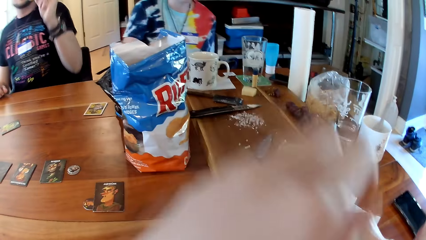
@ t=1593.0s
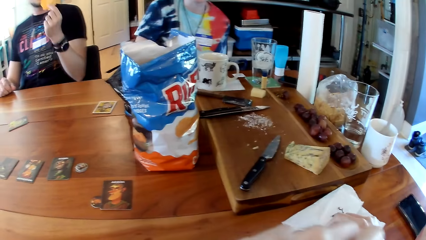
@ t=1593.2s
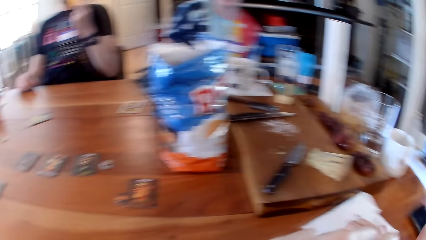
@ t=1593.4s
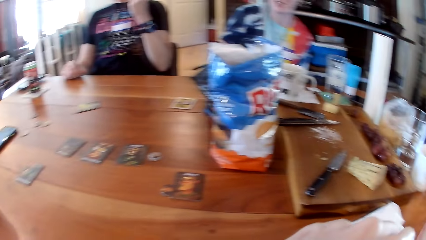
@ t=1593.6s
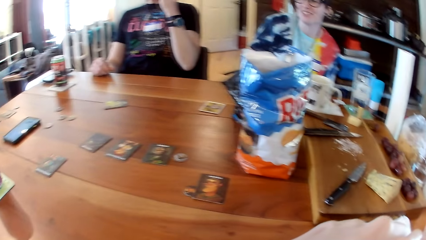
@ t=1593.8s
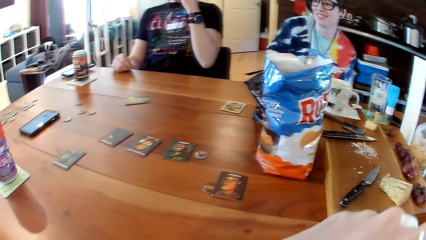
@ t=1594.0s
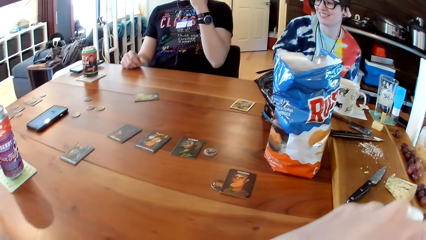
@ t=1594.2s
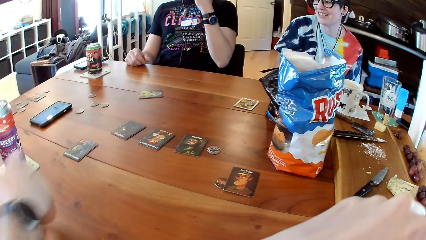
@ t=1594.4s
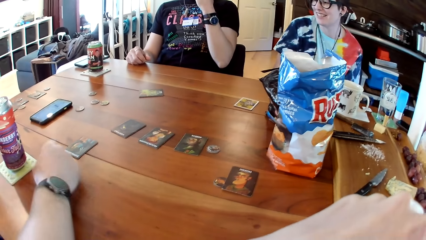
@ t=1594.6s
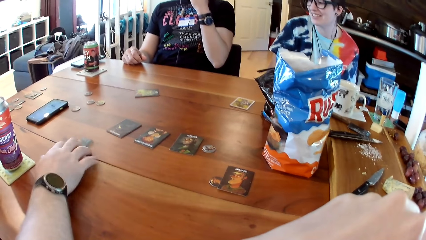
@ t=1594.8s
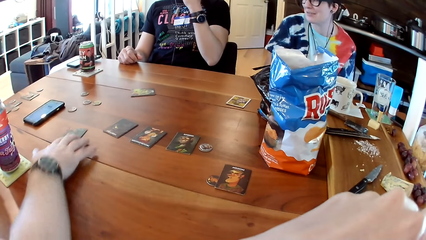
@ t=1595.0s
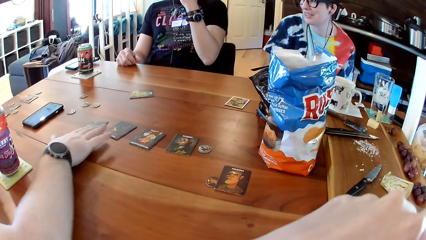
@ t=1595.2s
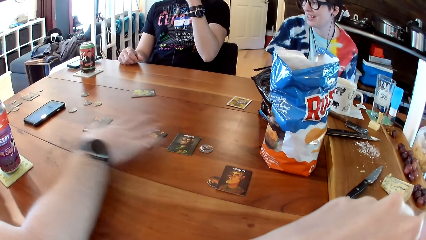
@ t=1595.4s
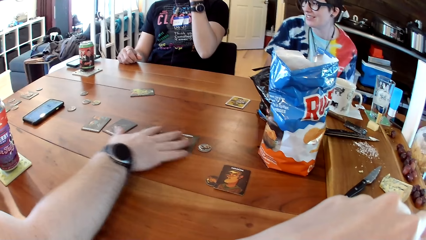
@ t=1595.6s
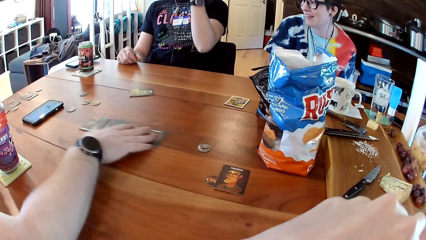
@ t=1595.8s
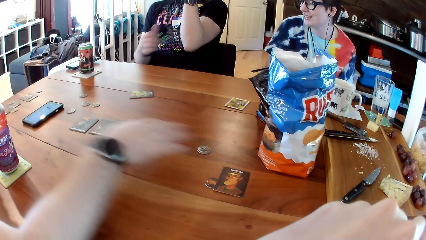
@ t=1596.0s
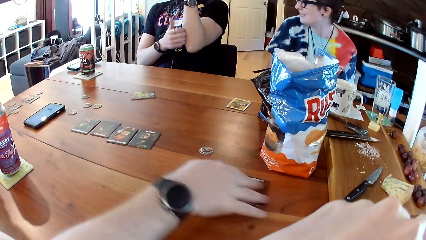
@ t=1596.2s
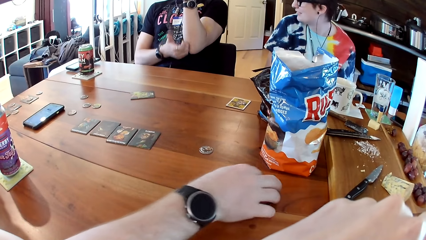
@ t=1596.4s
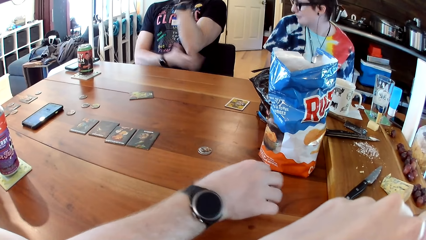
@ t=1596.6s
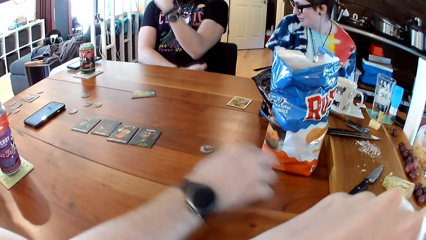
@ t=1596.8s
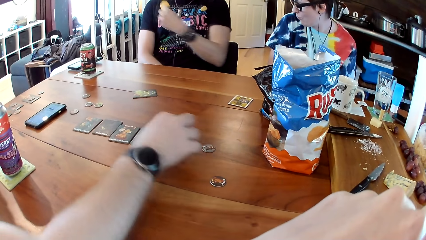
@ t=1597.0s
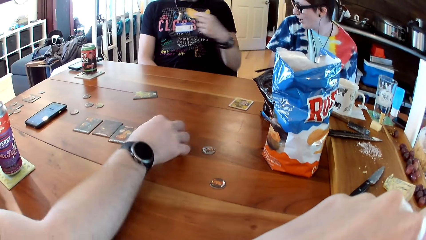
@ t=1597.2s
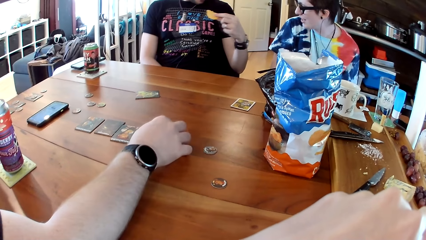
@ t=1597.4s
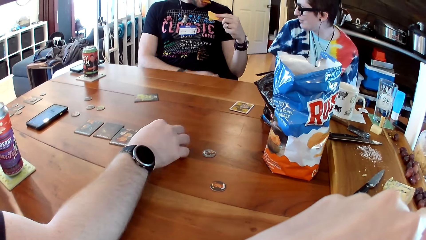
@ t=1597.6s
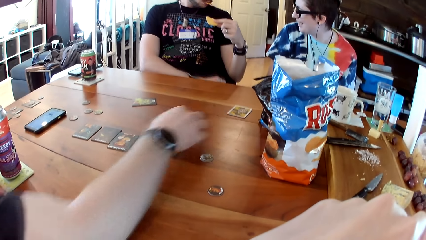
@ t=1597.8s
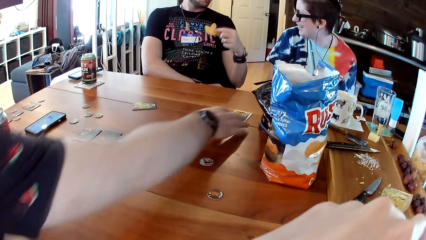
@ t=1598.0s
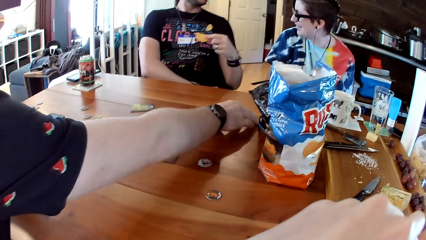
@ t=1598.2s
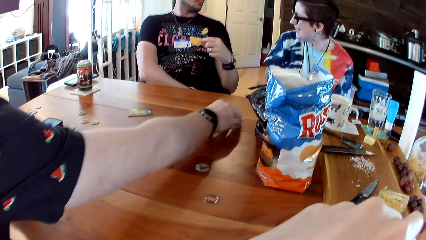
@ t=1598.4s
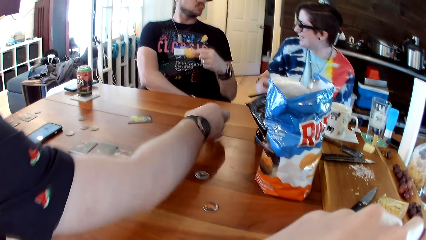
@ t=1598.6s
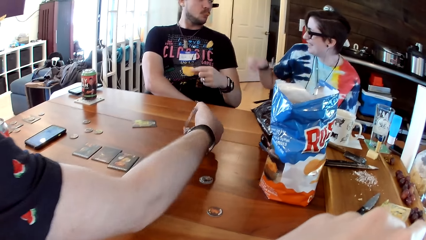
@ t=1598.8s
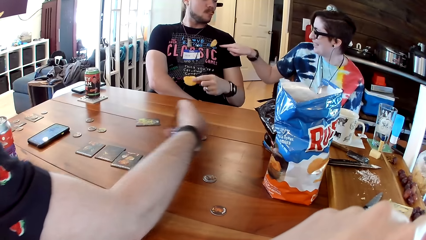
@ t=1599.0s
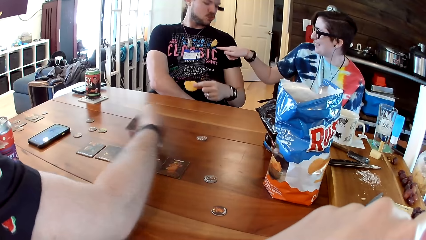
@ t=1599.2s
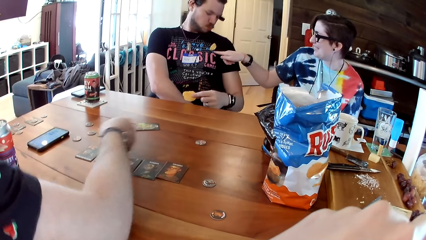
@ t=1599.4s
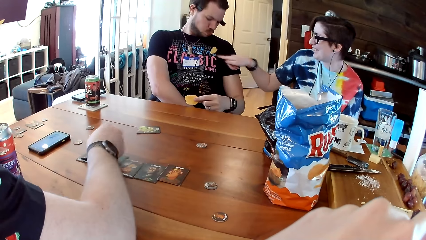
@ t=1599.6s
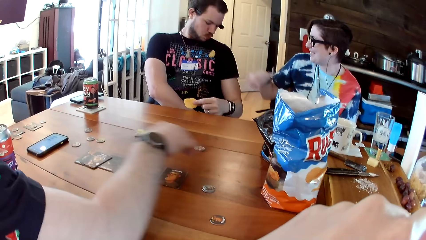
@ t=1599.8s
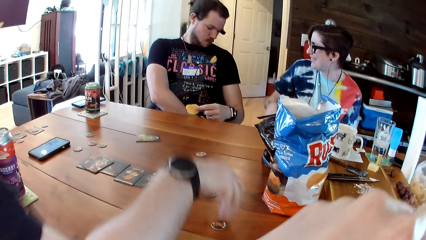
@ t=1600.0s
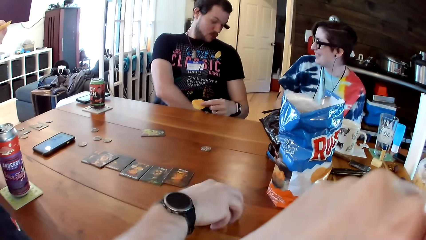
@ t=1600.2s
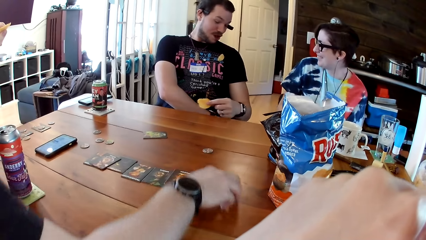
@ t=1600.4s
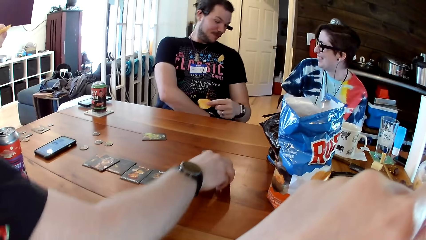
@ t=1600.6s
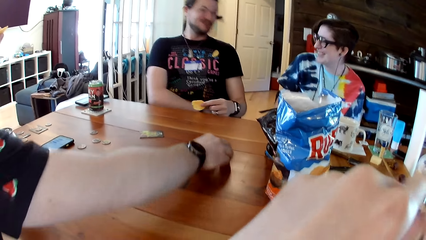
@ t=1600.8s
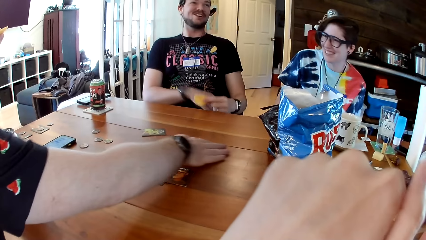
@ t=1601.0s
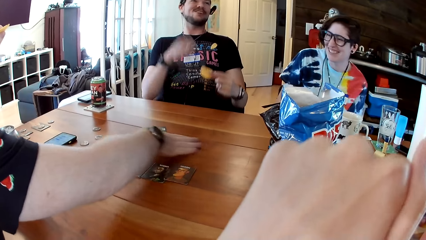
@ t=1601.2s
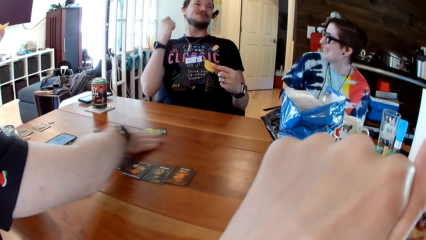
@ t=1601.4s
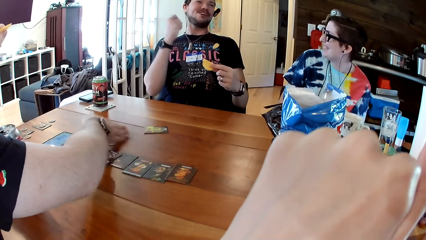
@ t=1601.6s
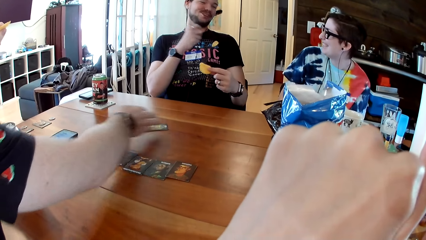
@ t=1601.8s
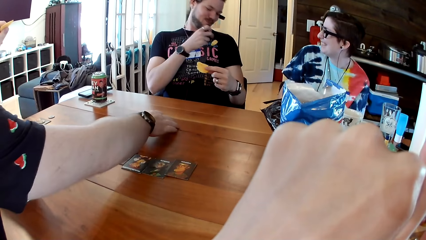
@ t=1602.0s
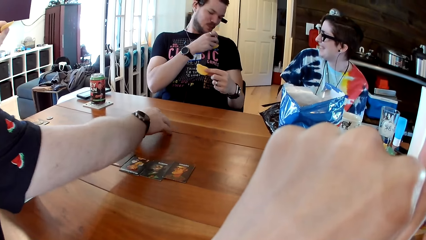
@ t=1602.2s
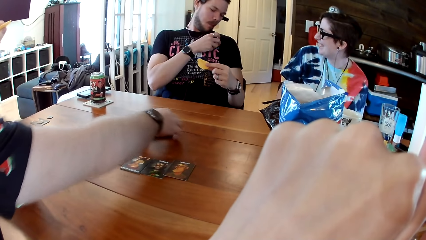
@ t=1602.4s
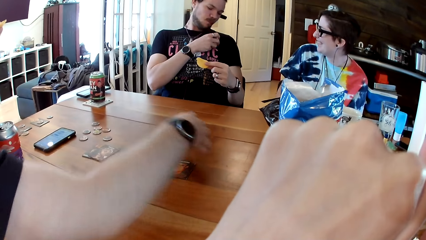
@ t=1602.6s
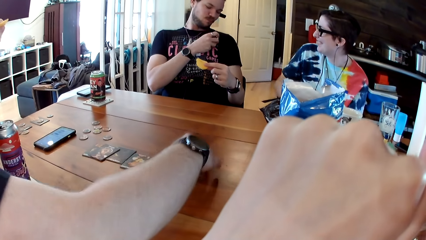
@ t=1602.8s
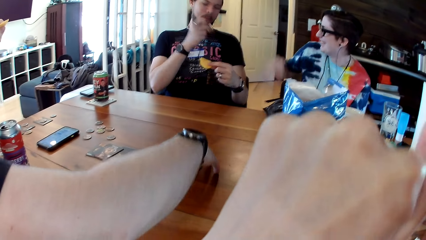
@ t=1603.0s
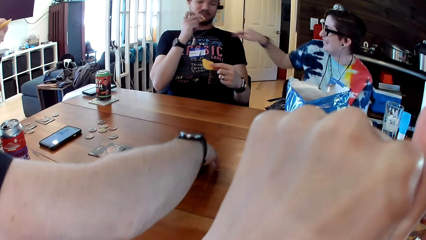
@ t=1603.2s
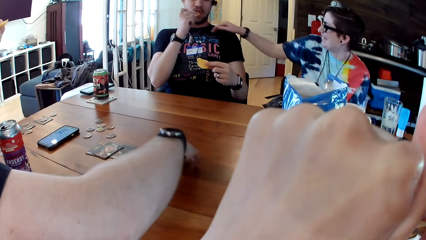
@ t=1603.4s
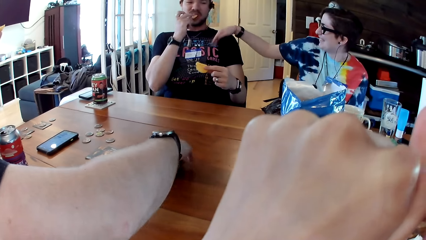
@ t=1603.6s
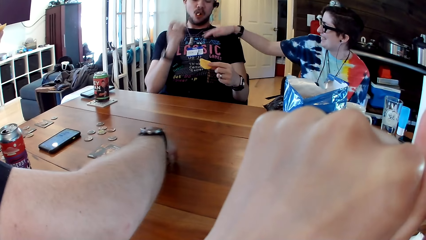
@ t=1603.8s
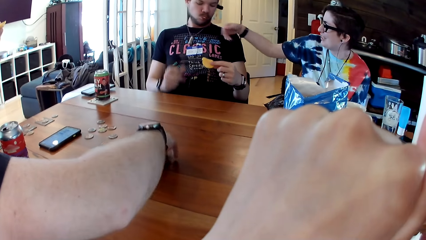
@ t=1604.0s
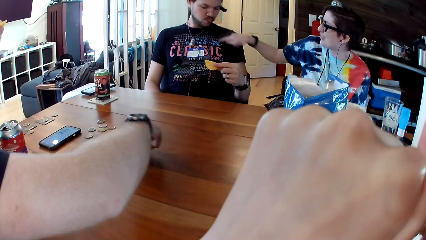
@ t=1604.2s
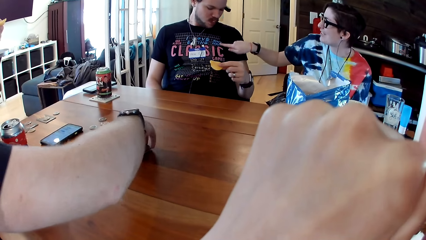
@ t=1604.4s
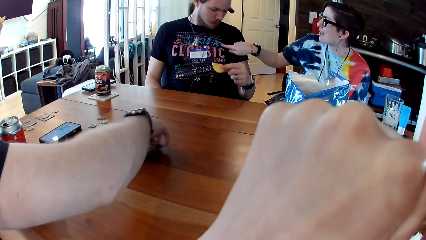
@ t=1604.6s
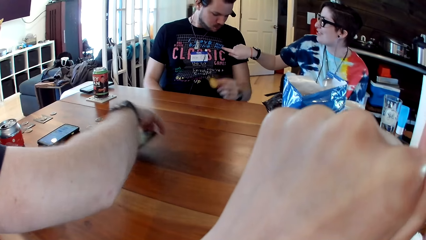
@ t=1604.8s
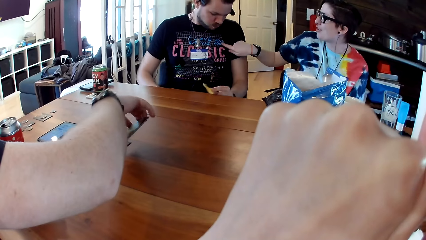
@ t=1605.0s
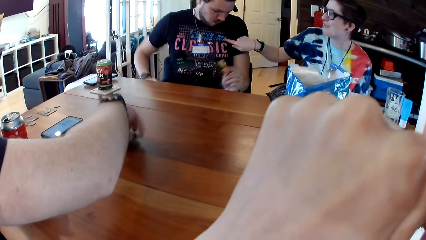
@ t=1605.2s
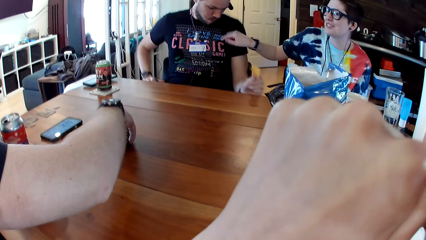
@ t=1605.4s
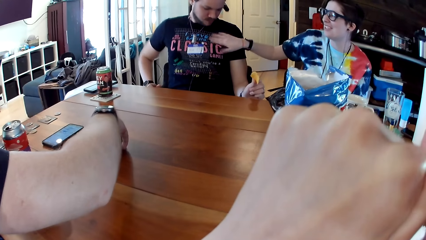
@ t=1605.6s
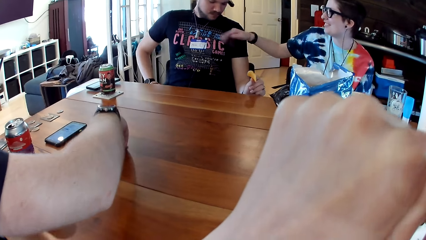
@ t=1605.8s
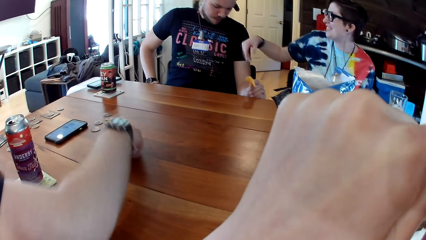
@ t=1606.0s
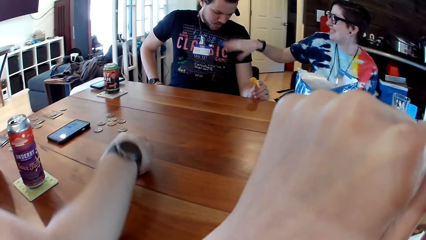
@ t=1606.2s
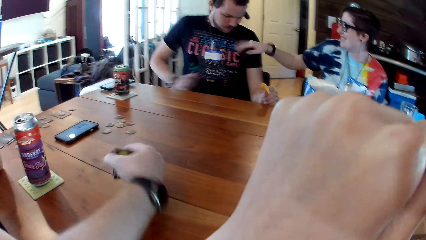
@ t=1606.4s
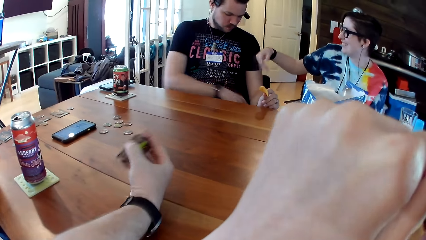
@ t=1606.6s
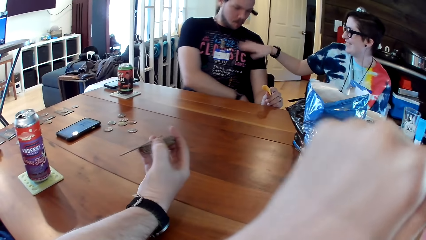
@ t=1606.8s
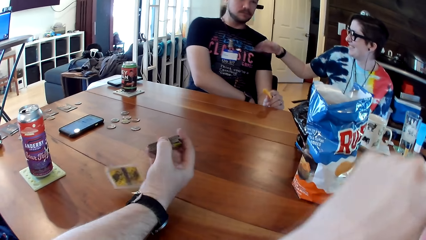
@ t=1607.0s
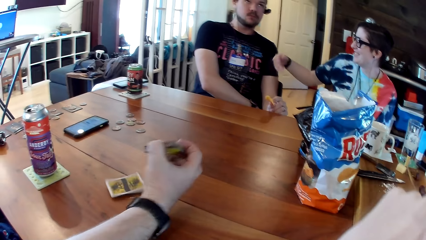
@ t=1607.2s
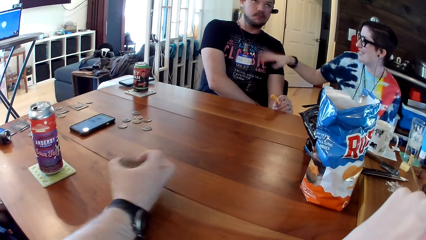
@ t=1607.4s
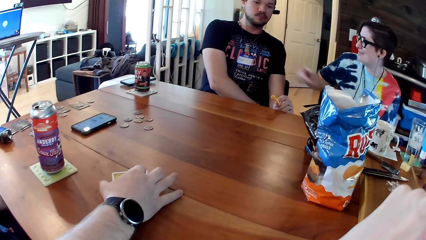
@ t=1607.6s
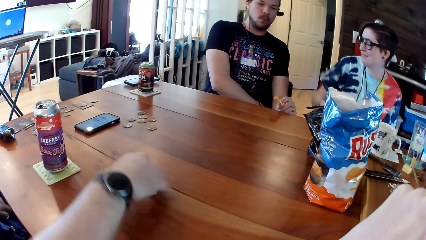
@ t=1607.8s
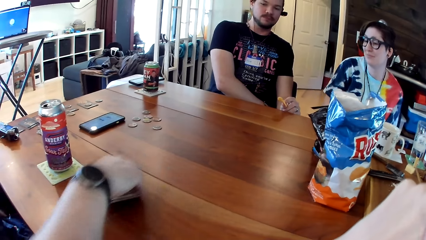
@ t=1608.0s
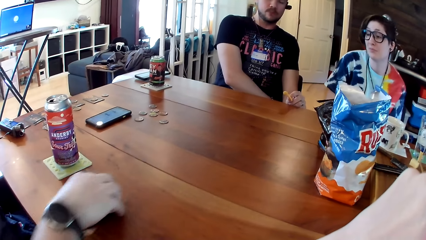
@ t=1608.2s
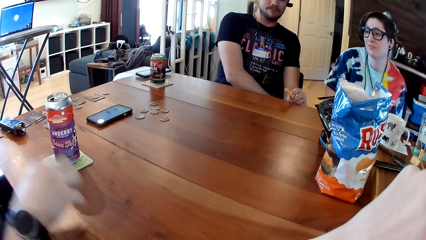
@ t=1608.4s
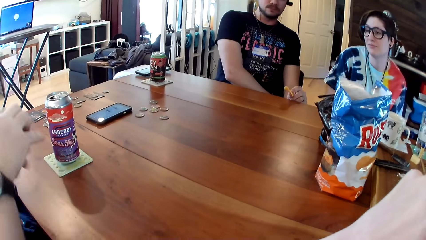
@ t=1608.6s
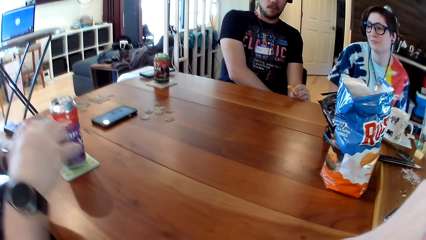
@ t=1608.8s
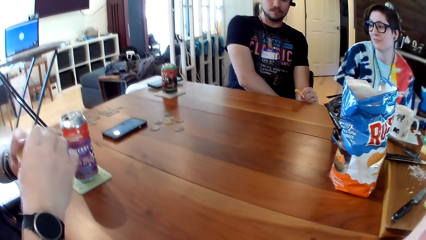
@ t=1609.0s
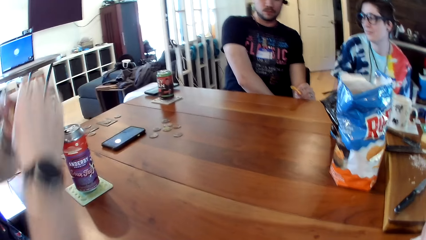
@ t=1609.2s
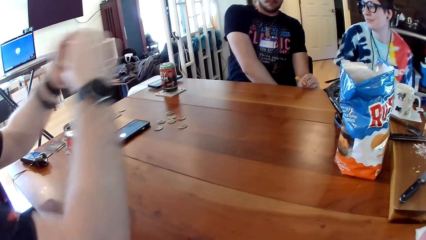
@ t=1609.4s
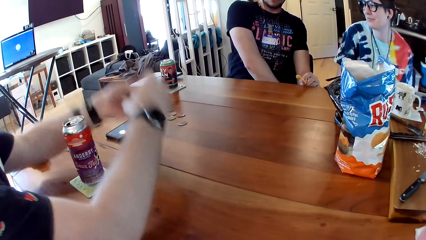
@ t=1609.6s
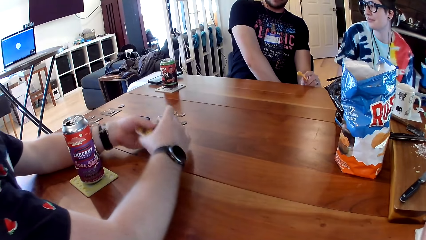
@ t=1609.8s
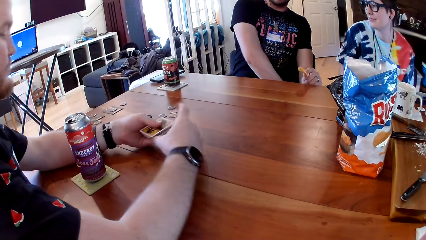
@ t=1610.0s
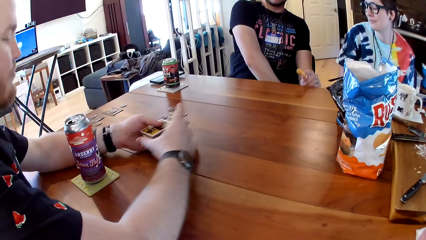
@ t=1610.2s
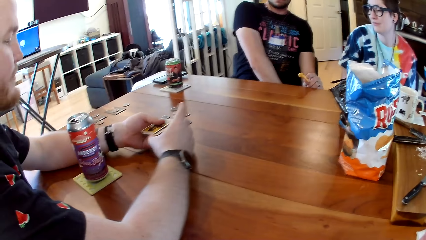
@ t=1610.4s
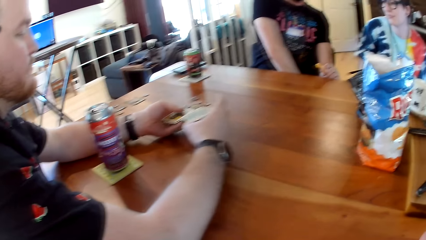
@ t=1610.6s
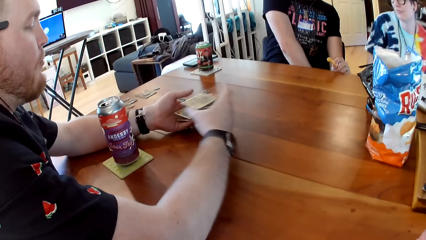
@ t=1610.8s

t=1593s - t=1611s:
A man puts the biscuit in his left hand into his mouth. Another man moves the card on the table with his right hand. He moves some cards on the table with his right hand. He picks up the card from the table with his right hand. He drops the card on the table with his right hand. He picks up the card from the table with his right hand. The camera wearer drops the card in his right hand on the cards on the table. The other man moves some tokens on the table with his right hand. He picks up the card from the table with his right hand. The first man picks up the biscuit from his shirt with his right hand. The other man picks up the cards on the table with his right hand. A woman cleans the shirt of the first man with her right hand. The first man puts the biscuit in his right hand into his mouth. The other man drops the card on the table with his right hand. He picks up the card from the table with his right hand. He shuffles the cards with both hands.
